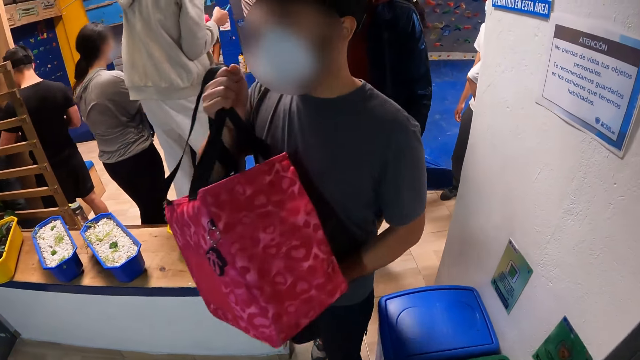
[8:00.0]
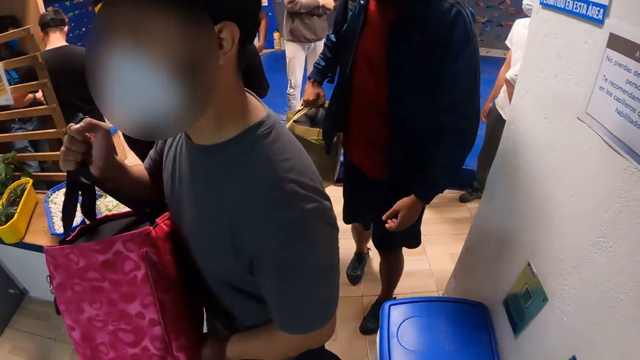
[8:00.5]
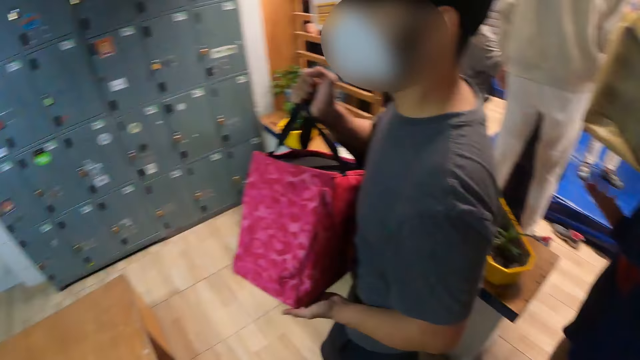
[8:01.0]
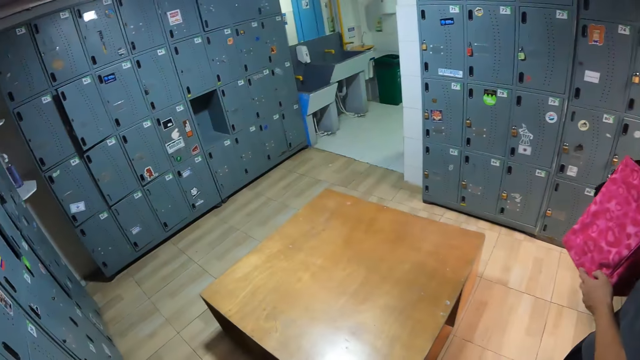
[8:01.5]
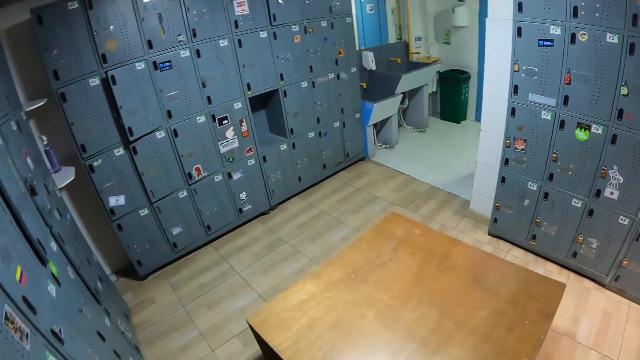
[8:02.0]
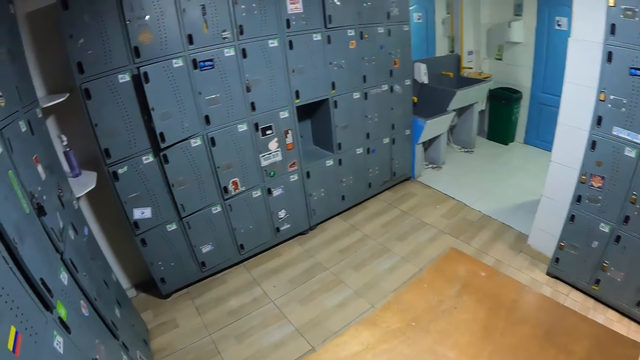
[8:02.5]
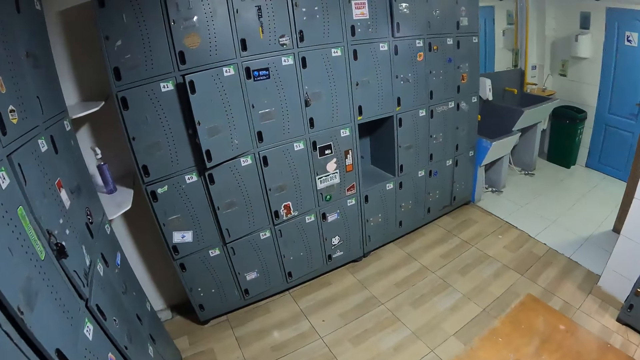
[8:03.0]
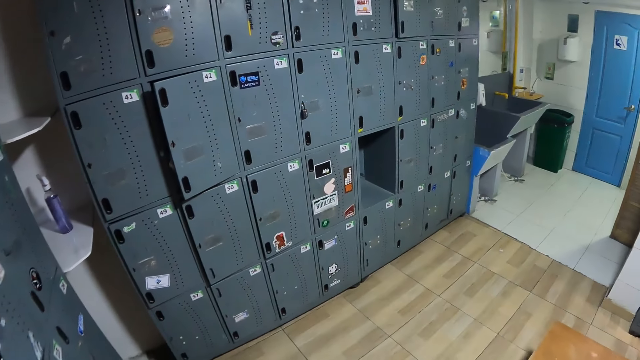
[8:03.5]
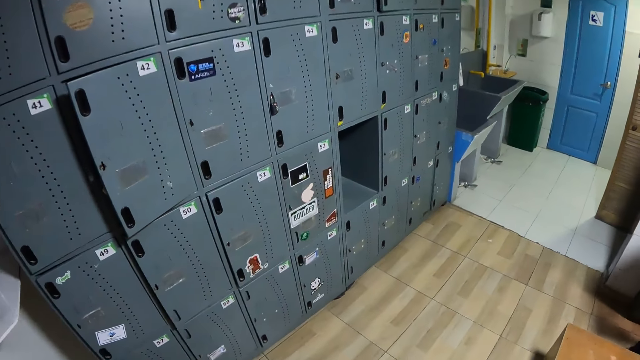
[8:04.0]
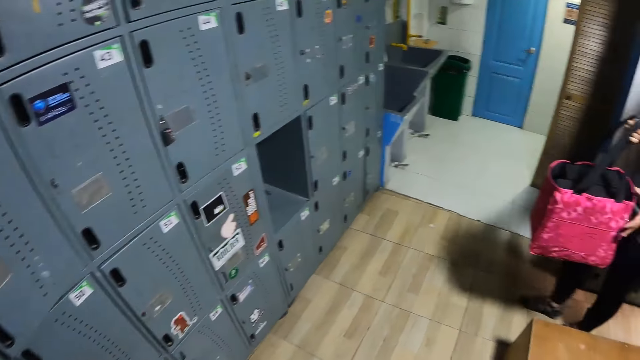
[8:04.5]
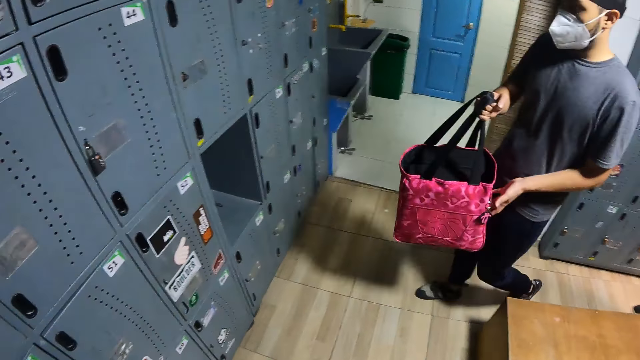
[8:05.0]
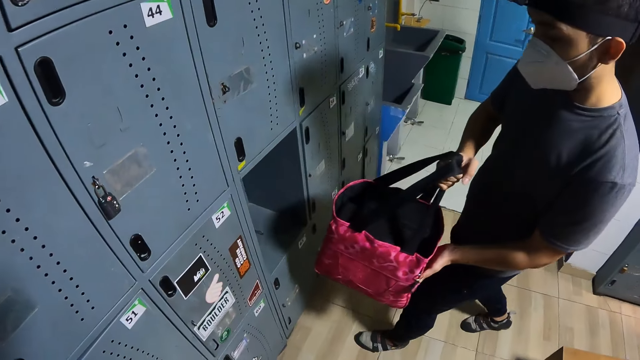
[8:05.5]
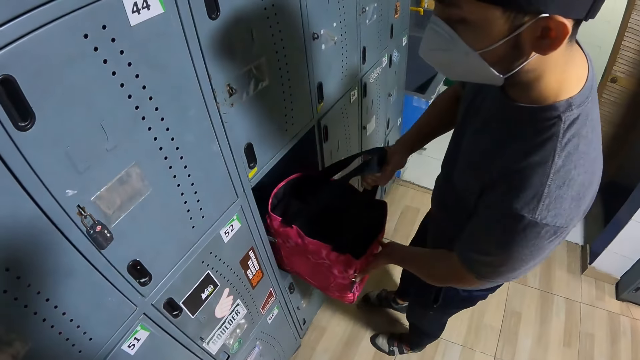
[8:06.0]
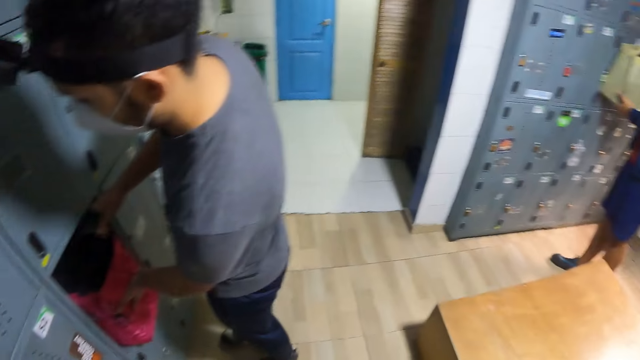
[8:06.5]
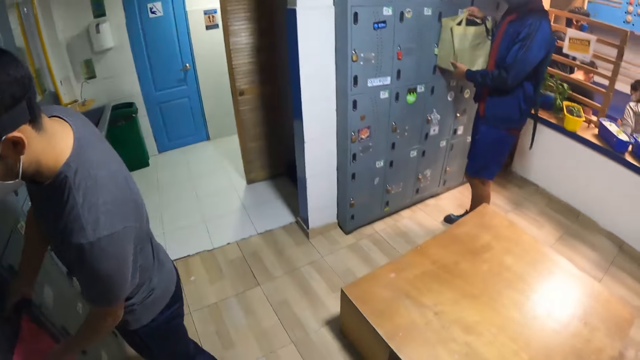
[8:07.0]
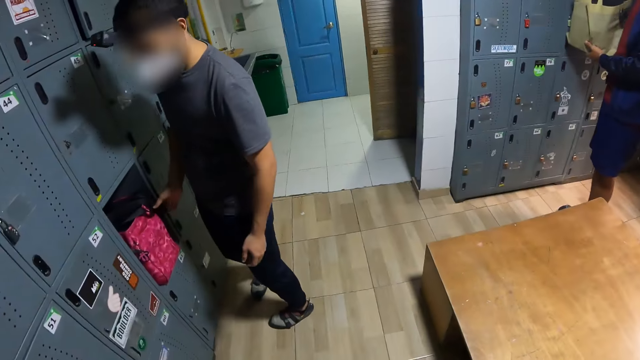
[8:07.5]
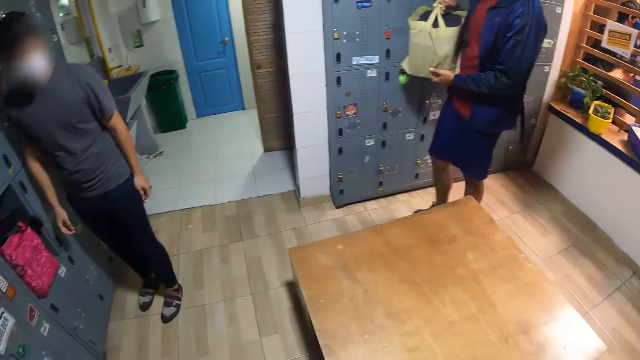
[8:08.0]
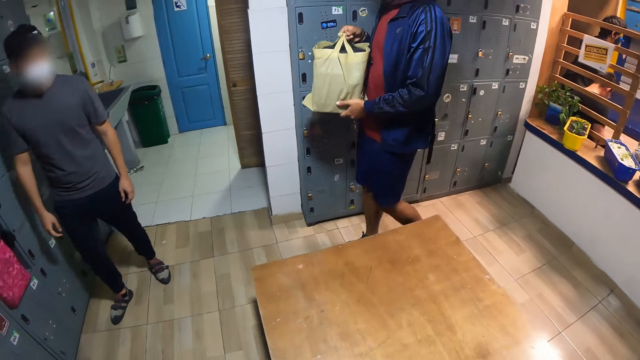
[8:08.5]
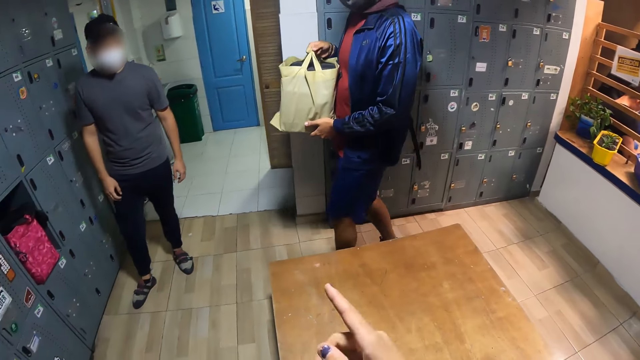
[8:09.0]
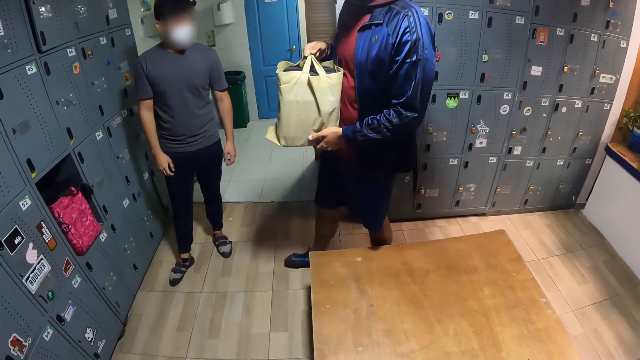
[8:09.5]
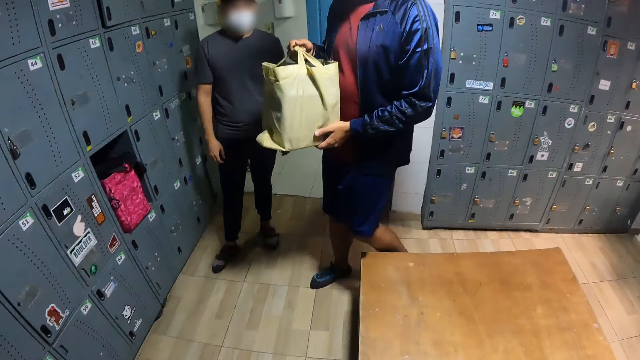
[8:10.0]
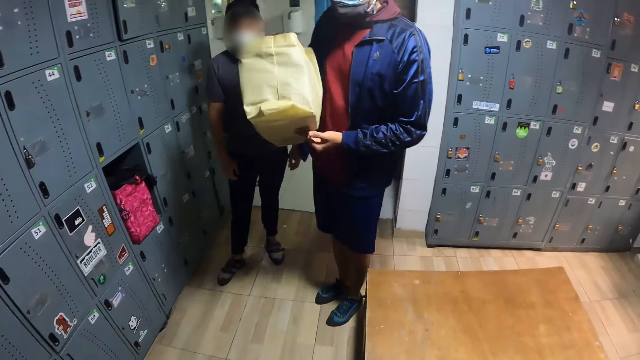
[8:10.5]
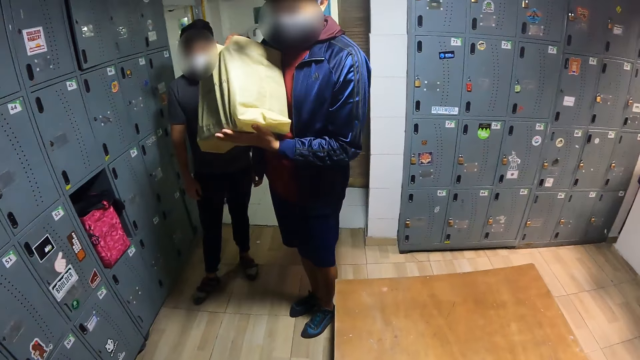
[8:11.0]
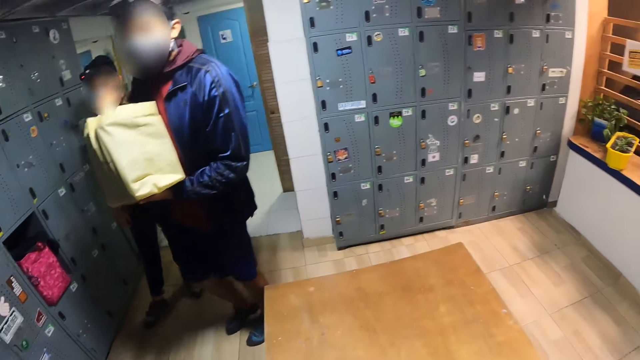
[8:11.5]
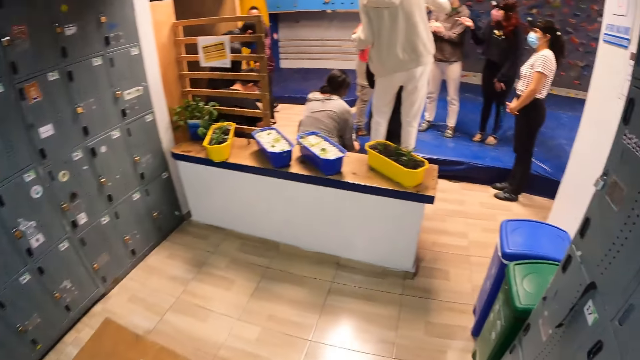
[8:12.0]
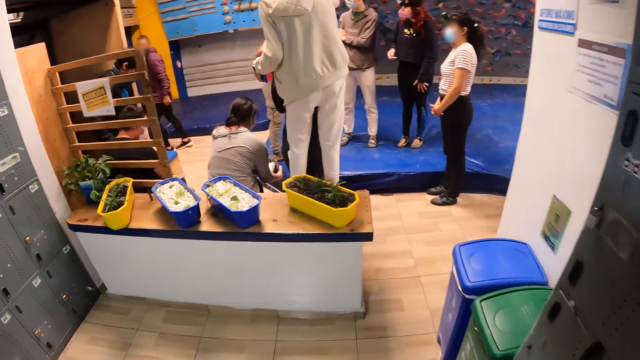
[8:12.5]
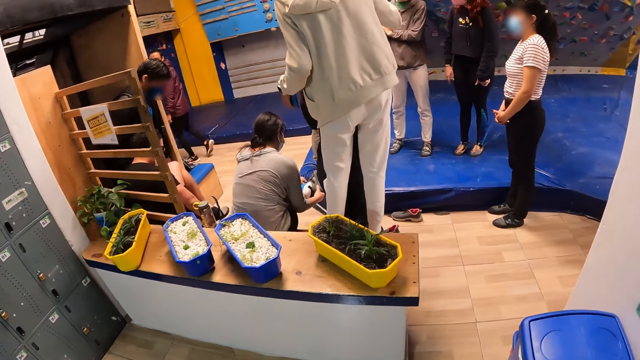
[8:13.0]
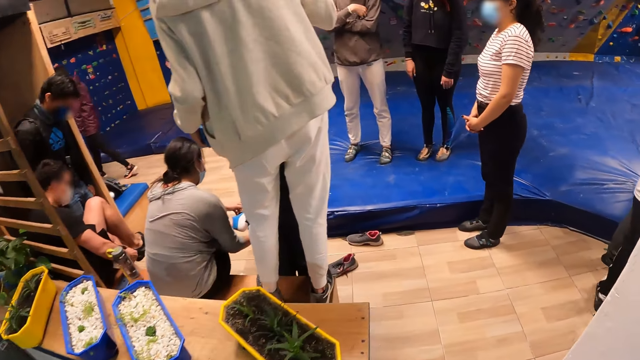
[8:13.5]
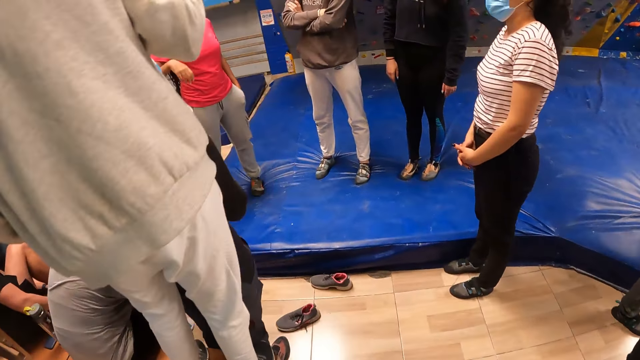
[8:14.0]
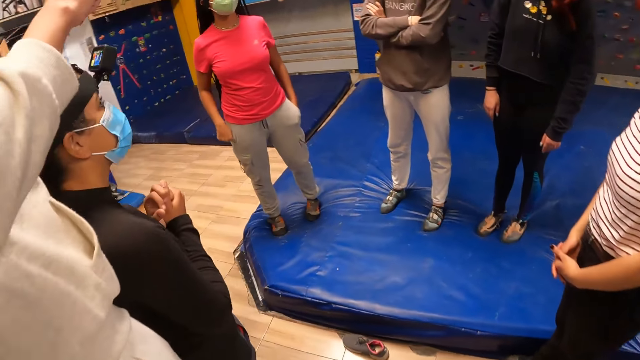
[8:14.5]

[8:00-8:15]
The camera wearer interacts with a man and another man. They look around. They move toward the wardrobe. Then the first man puts a bag in a locker with both hands. Then the other man puts a bag in the locker with both hands. The camera wearer looks around. They point a finger, drop down the hand, and move.

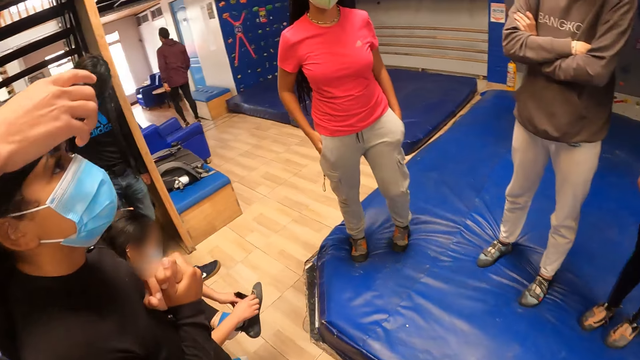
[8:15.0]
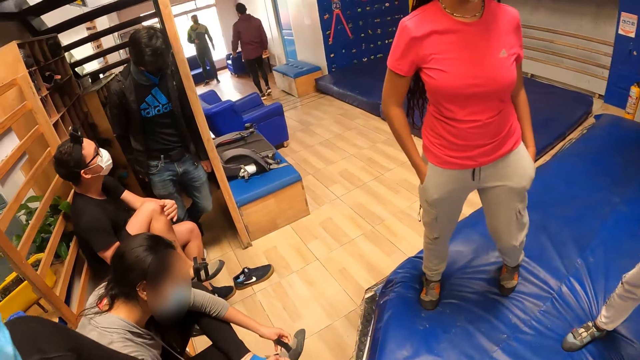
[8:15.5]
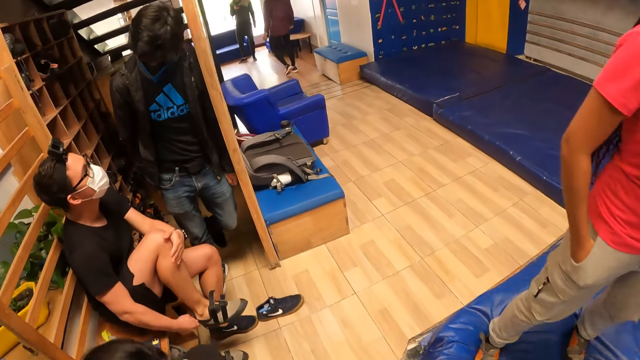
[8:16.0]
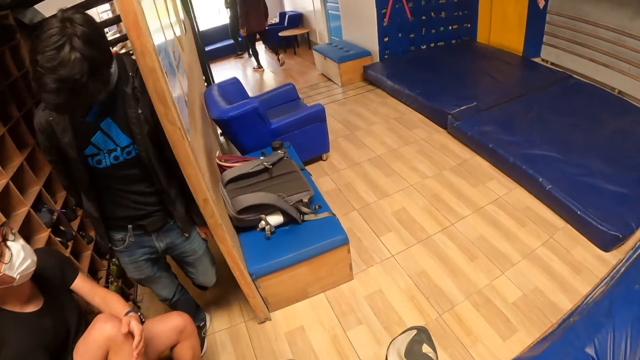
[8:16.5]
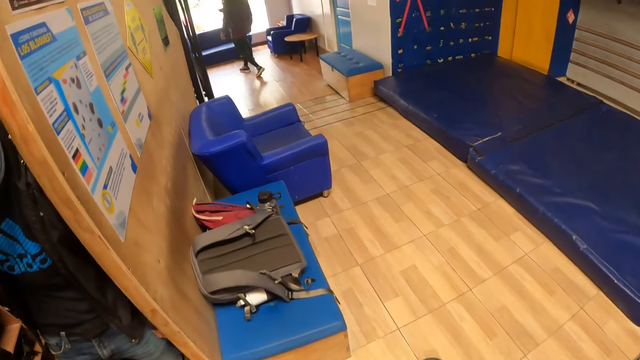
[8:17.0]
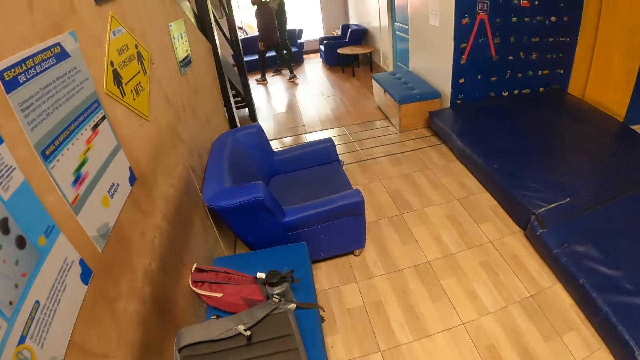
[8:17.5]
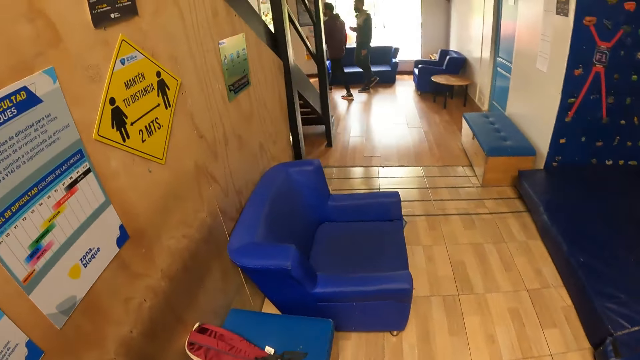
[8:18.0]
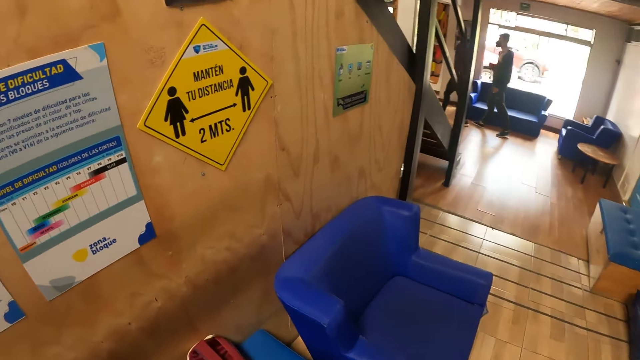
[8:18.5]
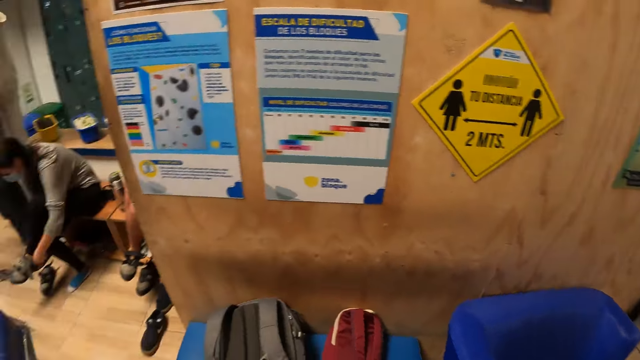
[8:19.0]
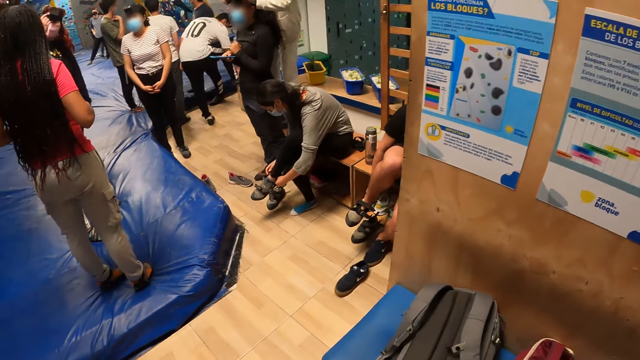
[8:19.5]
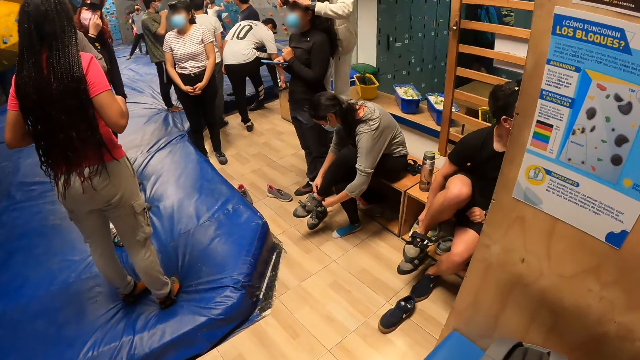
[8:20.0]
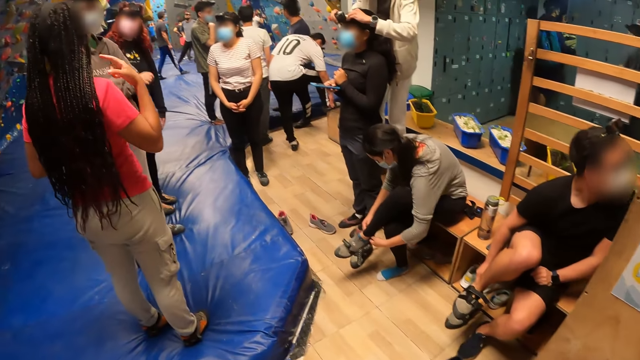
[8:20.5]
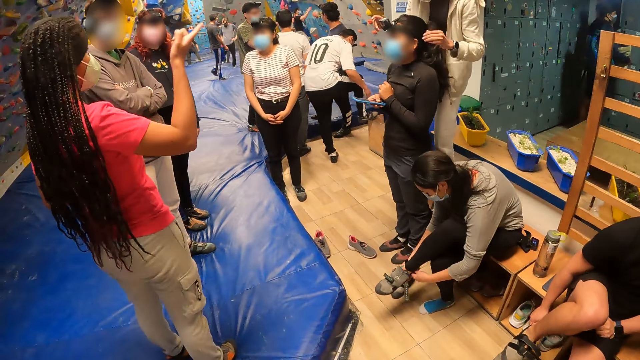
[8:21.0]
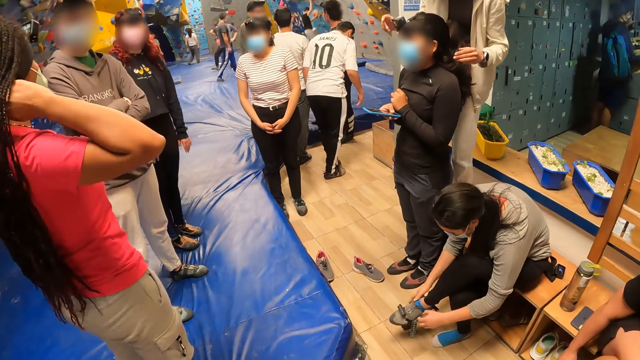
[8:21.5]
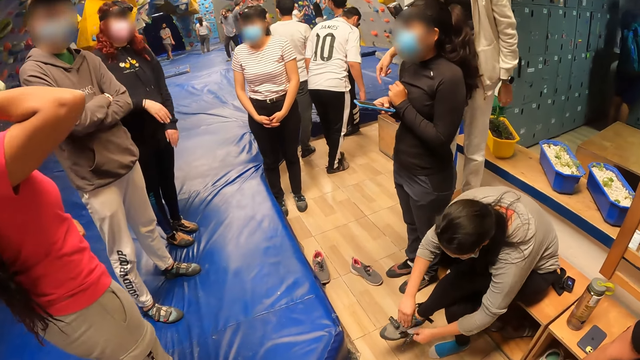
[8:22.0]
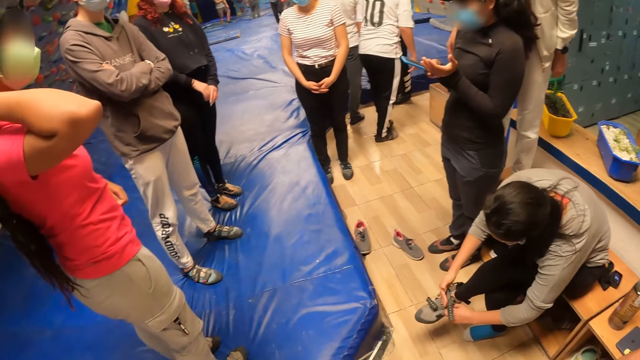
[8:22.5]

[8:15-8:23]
A woman wears a sneaker on her feet with both hands. The camera wearer looks back. They return back.
